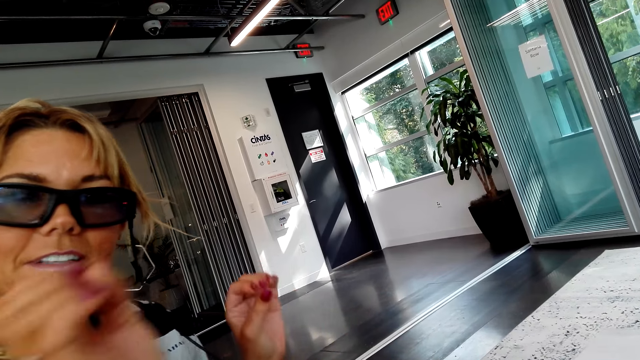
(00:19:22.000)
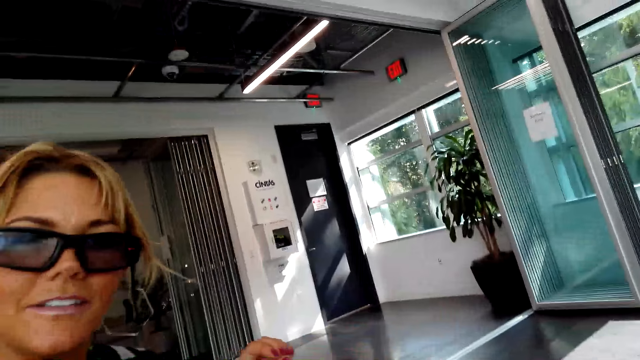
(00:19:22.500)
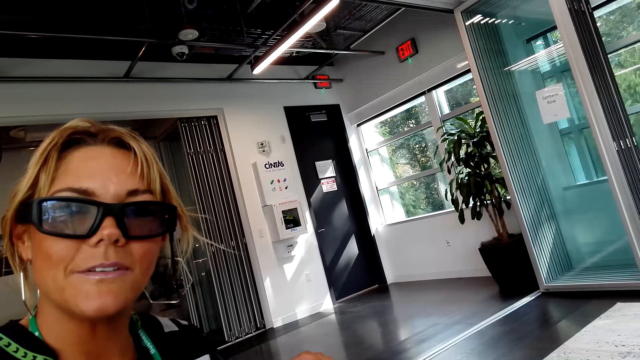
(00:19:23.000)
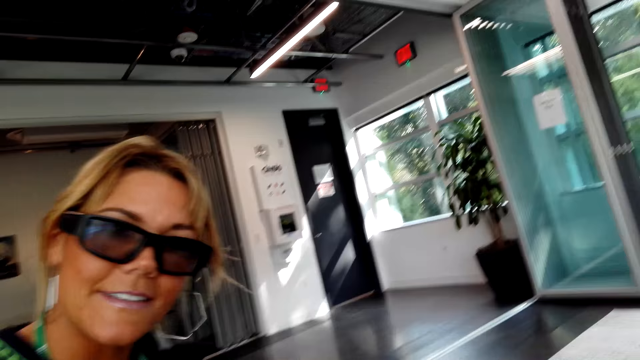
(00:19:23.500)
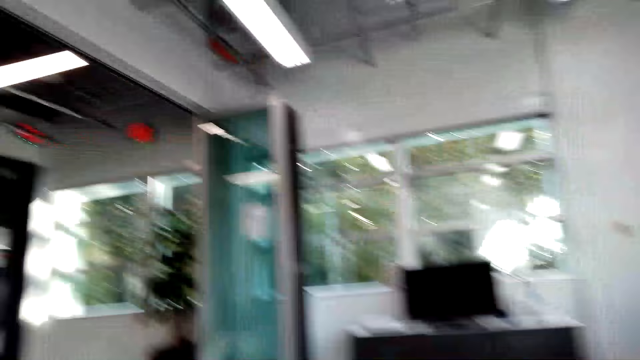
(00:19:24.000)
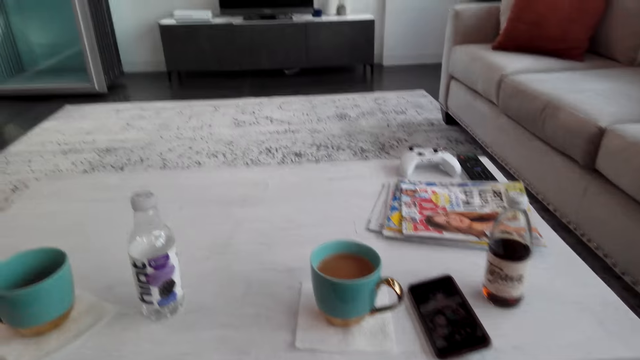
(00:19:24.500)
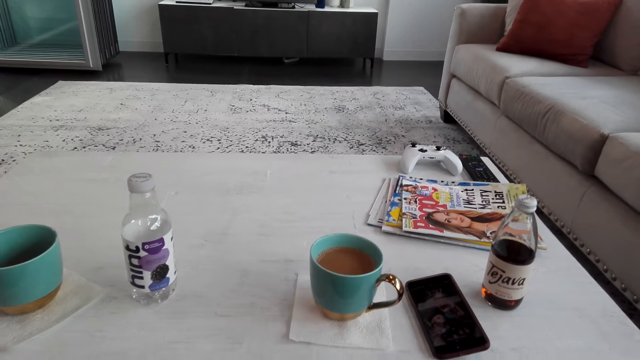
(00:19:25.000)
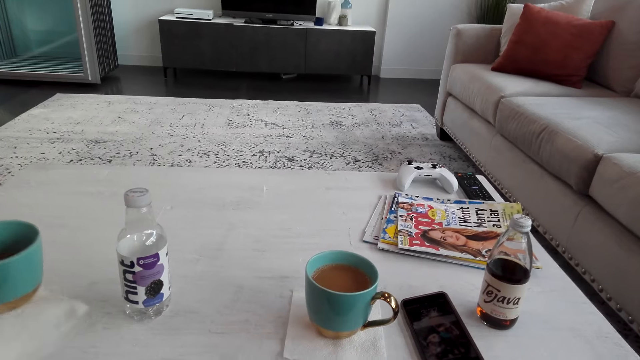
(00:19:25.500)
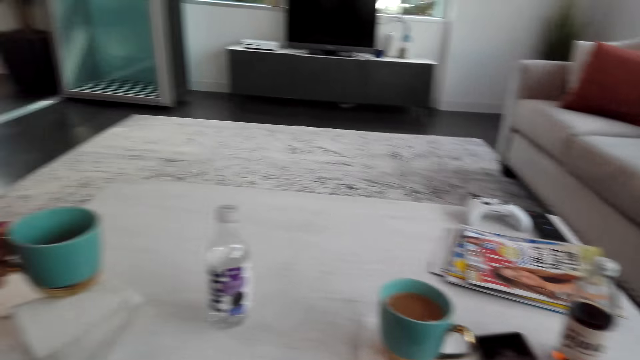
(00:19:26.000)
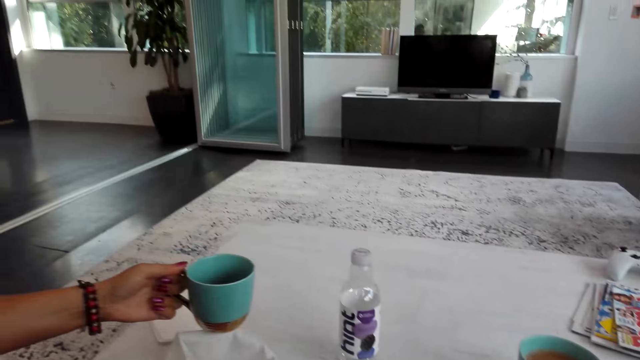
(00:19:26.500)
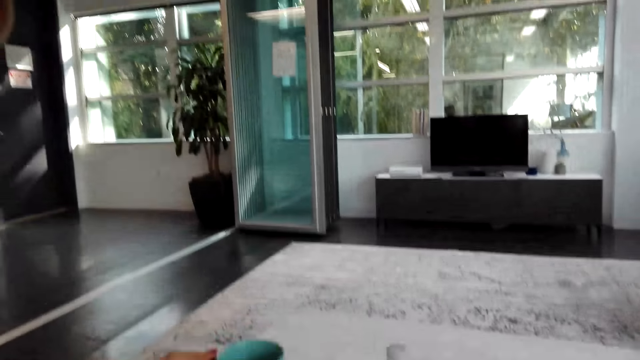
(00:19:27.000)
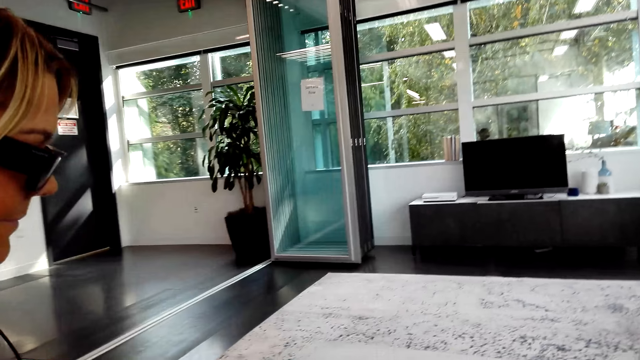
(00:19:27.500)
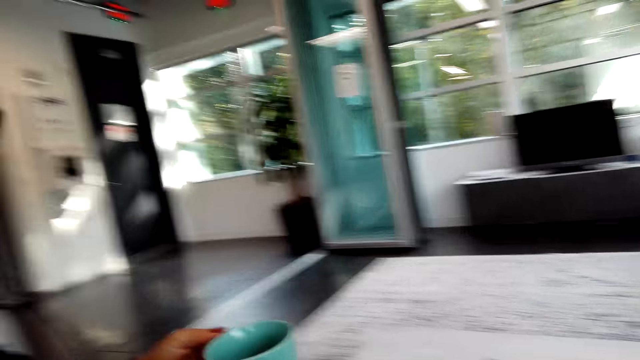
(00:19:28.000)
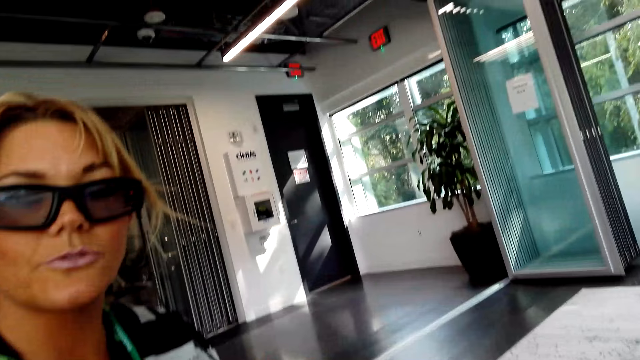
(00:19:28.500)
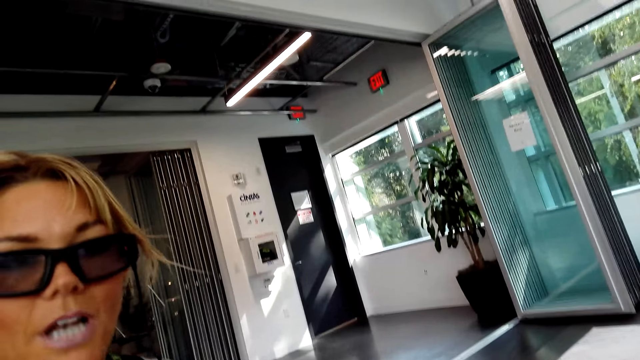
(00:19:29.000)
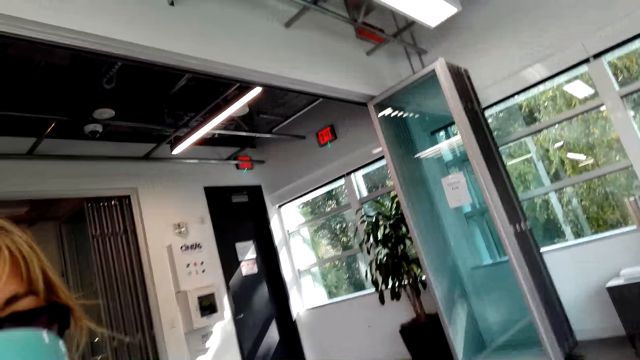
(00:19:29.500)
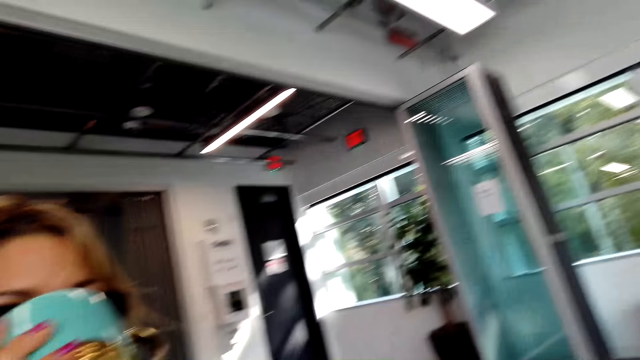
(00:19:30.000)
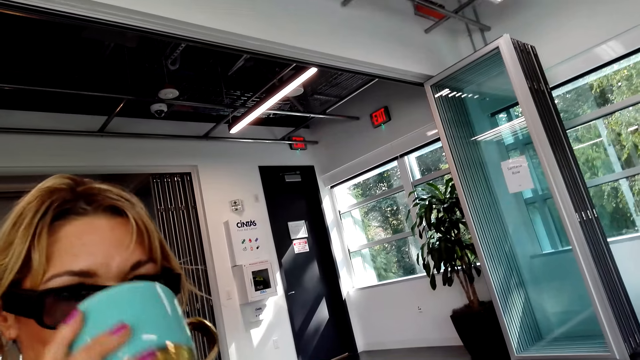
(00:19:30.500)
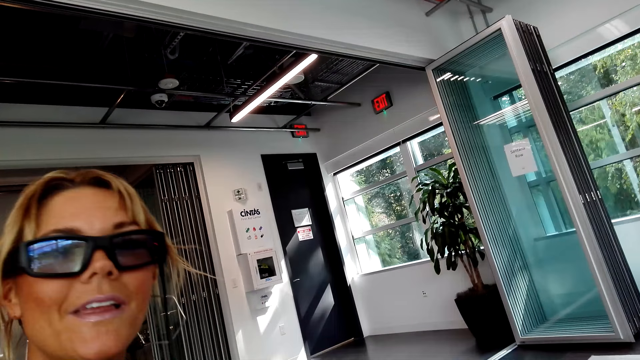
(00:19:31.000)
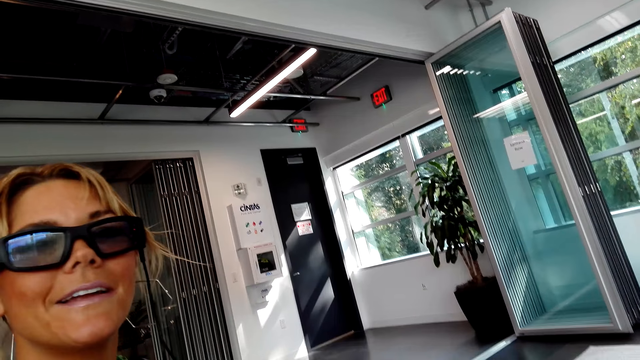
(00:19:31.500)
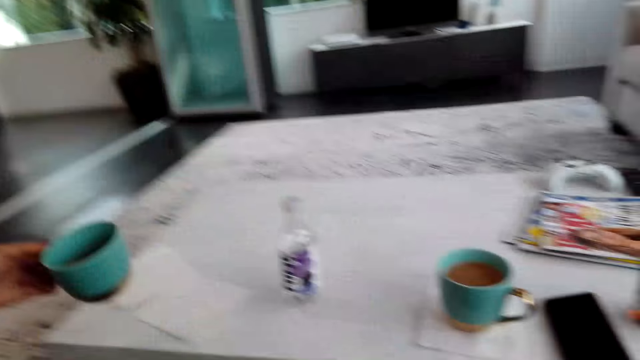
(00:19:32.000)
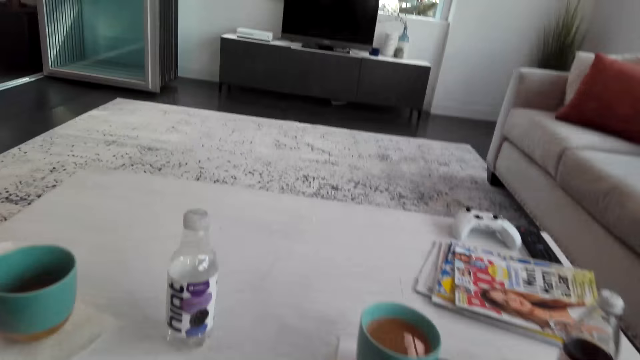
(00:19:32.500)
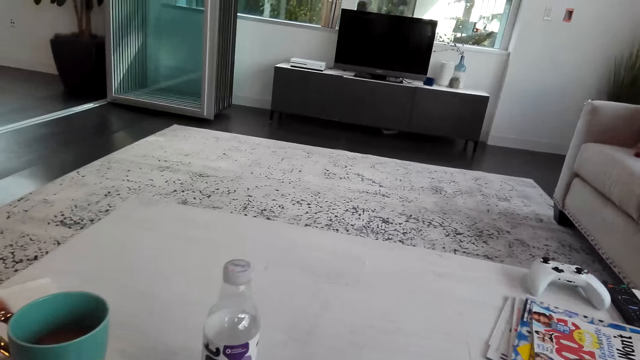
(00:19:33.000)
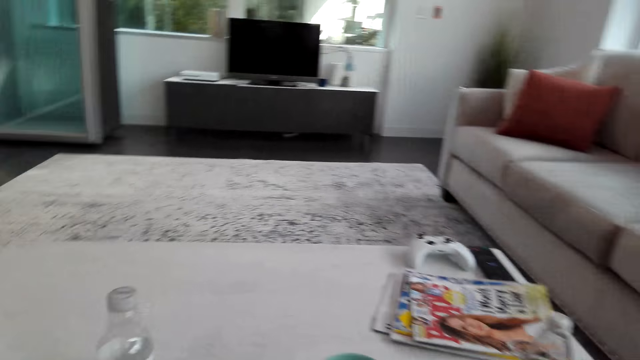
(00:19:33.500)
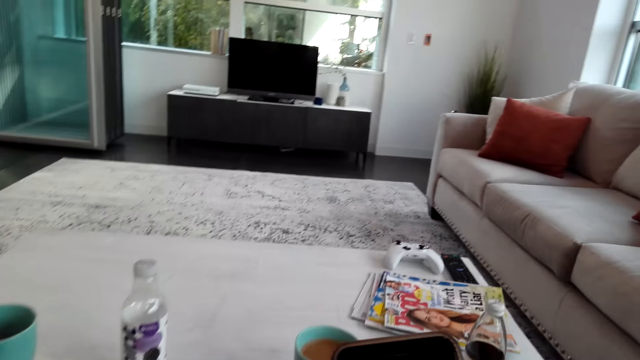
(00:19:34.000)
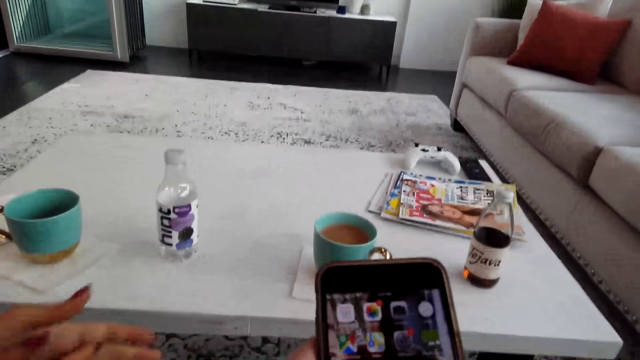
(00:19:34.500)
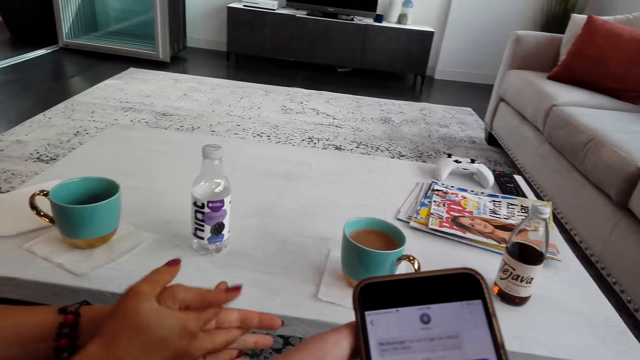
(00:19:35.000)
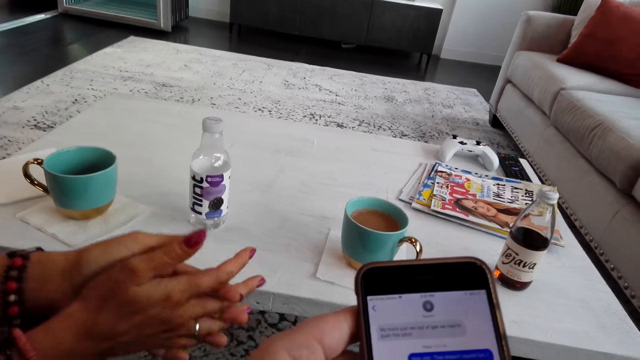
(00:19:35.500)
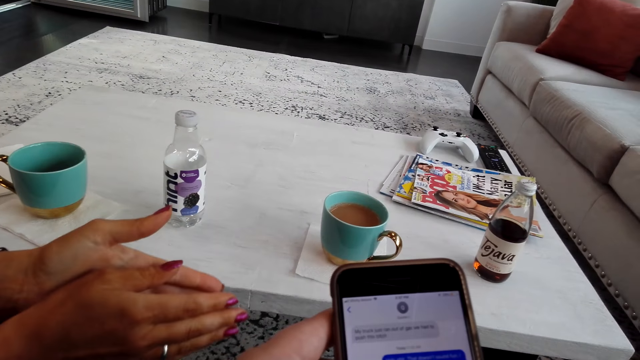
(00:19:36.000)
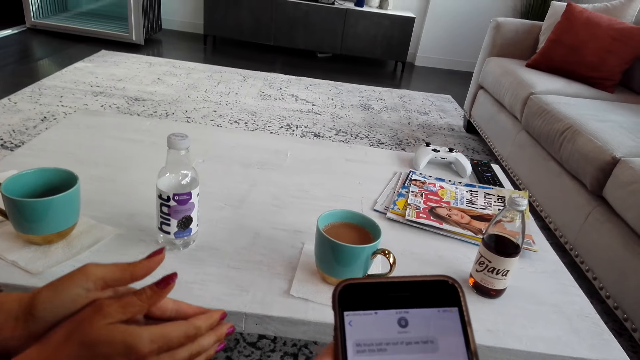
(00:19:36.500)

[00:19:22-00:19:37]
A lady takes a cup of coffee from the table. The lady sips the cup of coffee. The camera wearer interacts with the lady. The lady puts the cup of coffee on the table. The camera wearer interacts with the lady and takes a phone from the table. The lady interacts with the camera wearer. The camera wearer scrolls through the phone.

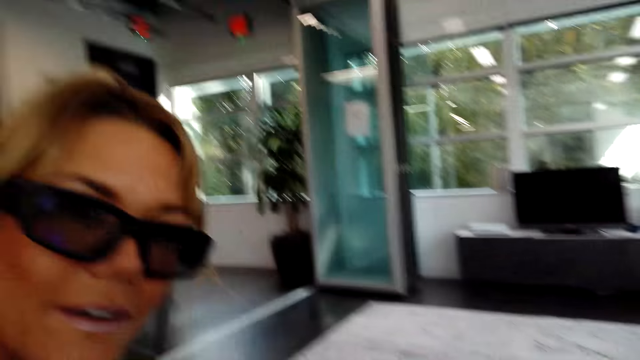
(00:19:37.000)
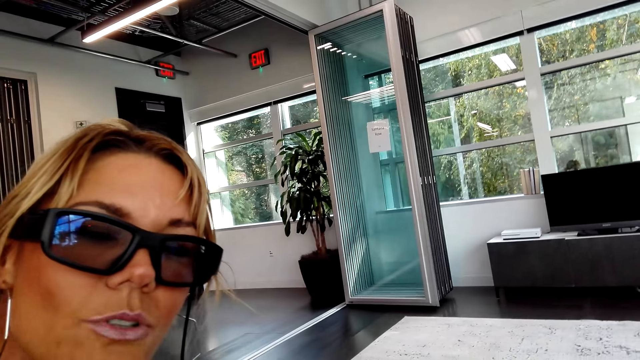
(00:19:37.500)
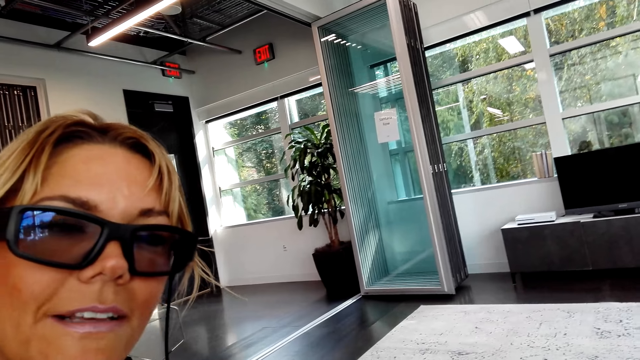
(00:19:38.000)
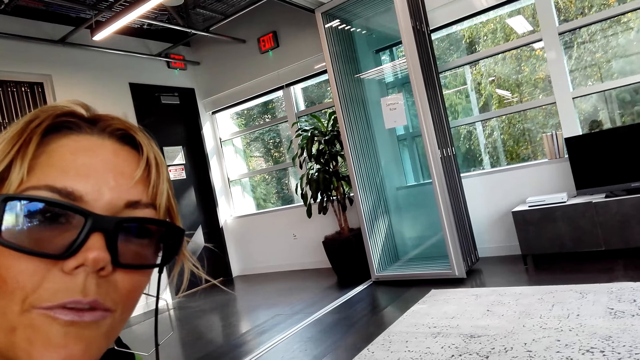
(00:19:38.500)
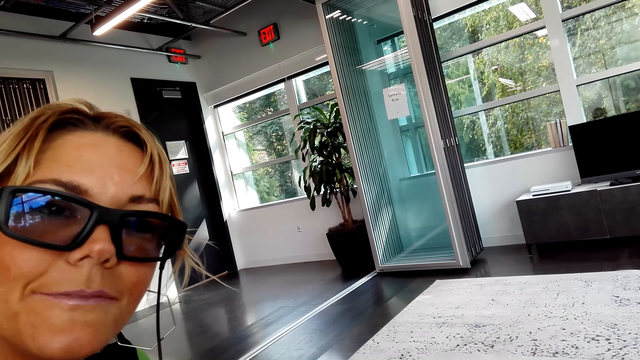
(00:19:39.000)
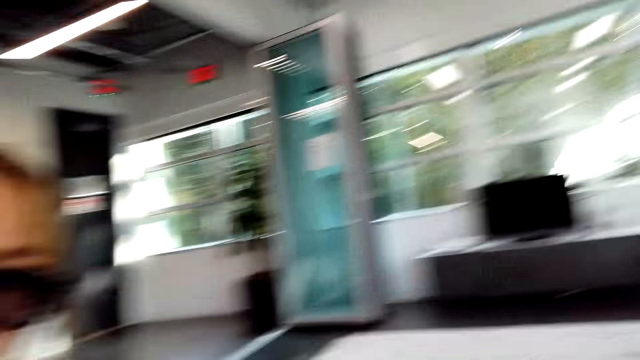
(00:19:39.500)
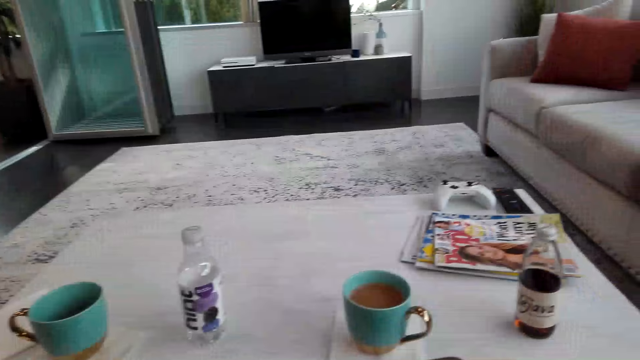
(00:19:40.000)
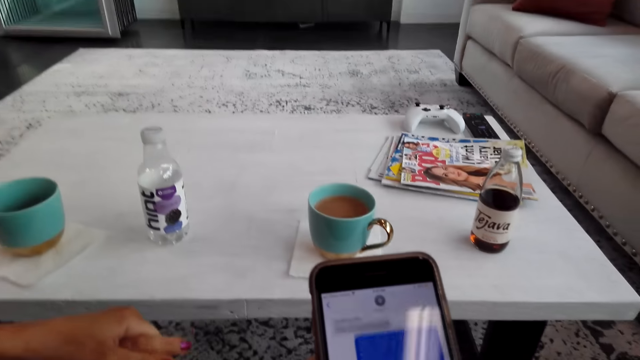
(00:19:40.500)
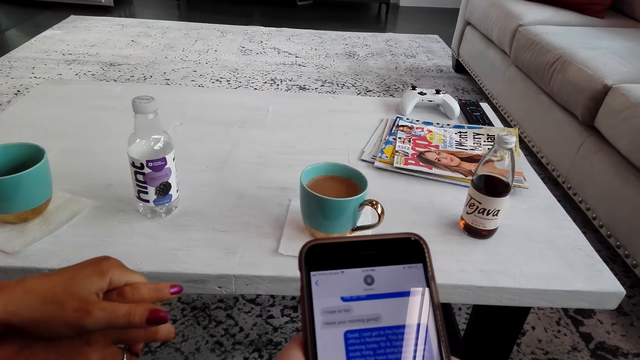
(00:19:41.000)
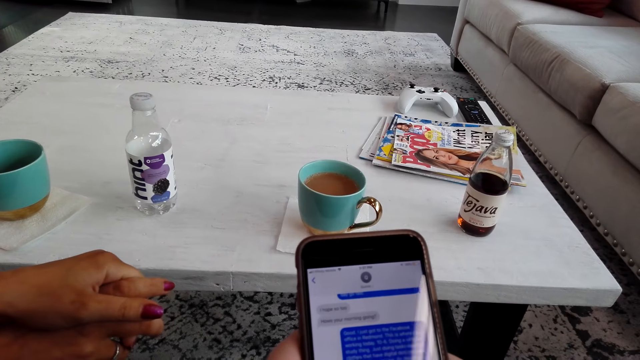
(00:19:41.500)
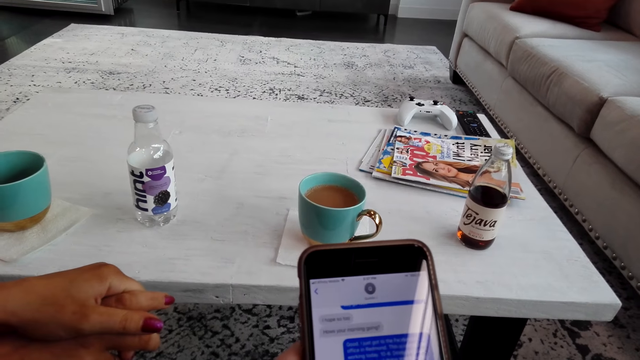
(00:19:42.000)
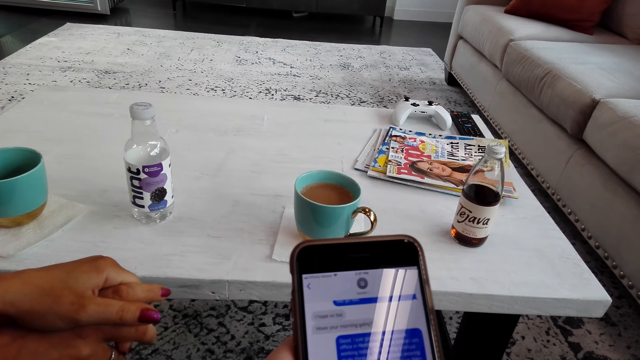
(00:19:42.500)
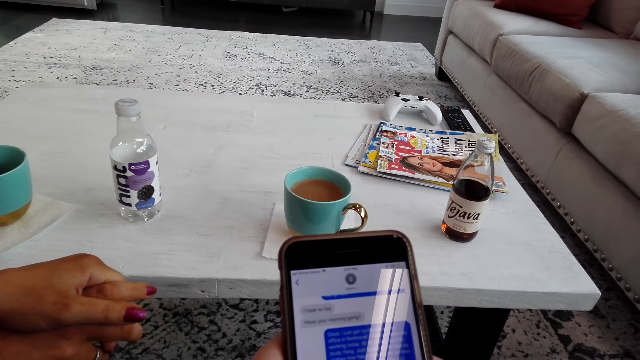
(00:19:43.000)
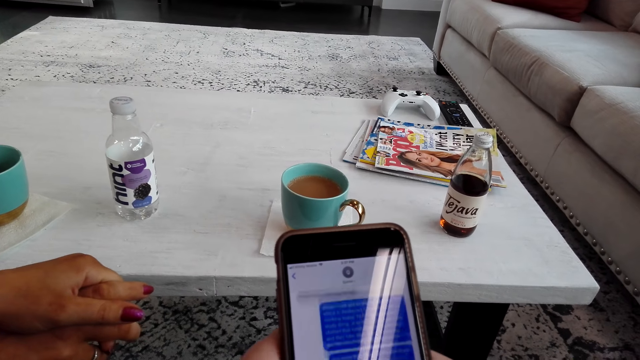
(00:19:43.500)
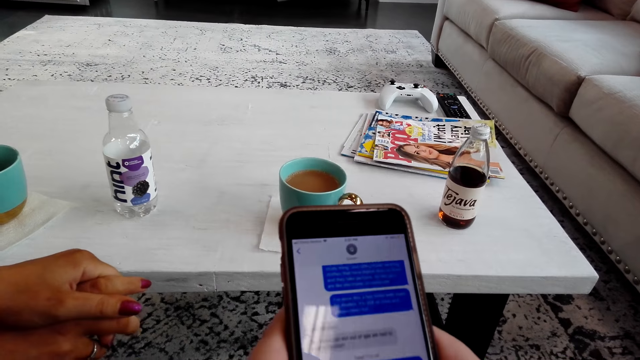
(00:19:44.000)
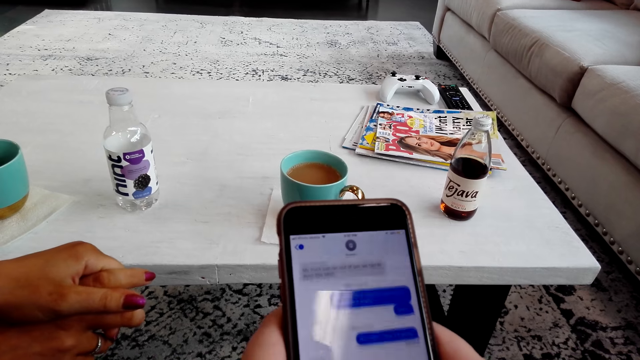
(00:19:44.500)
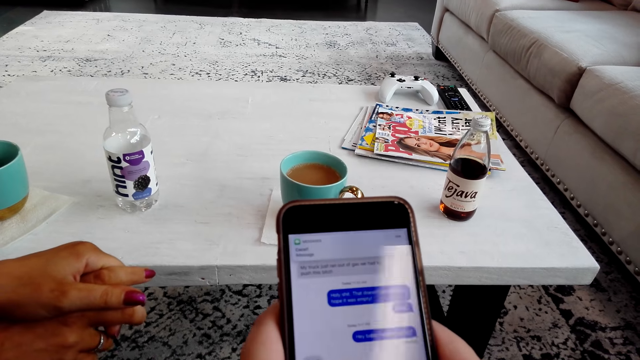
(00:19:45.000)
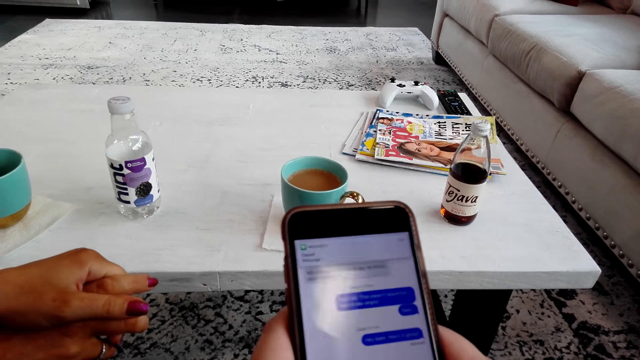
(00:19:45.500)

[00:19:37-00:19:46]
A lady interacts with the camera wearer. The camera wearer uses the phone.
